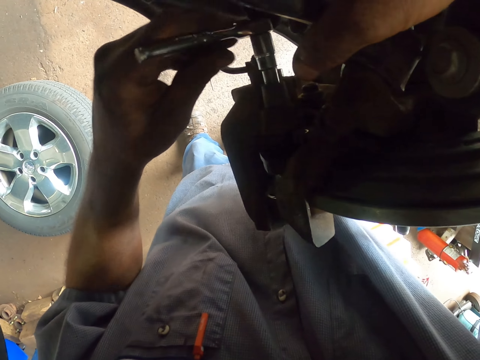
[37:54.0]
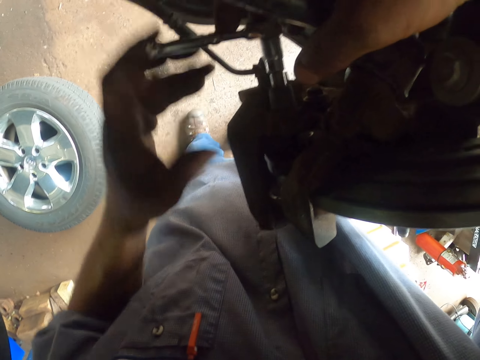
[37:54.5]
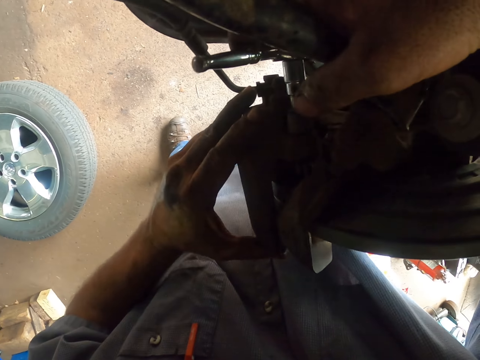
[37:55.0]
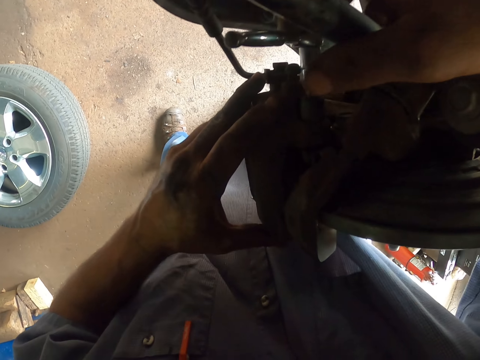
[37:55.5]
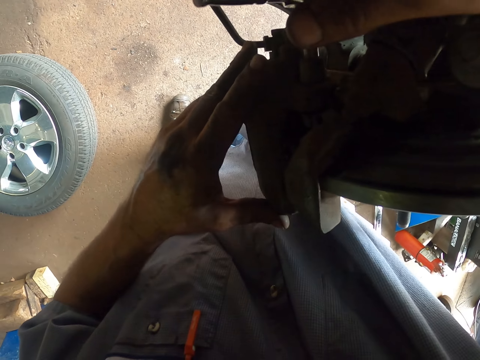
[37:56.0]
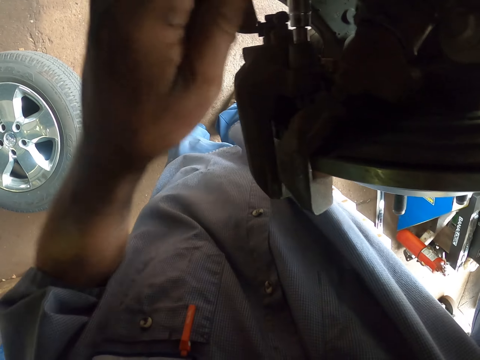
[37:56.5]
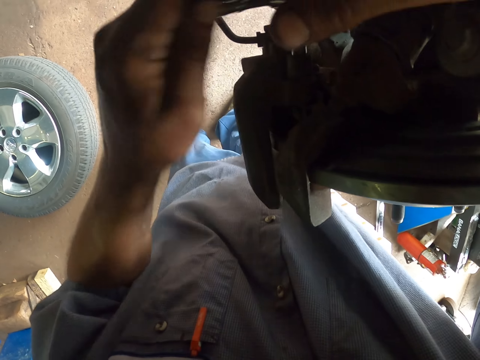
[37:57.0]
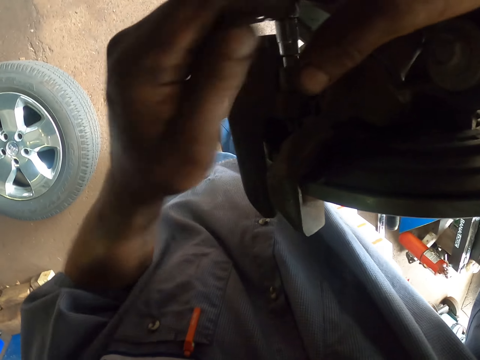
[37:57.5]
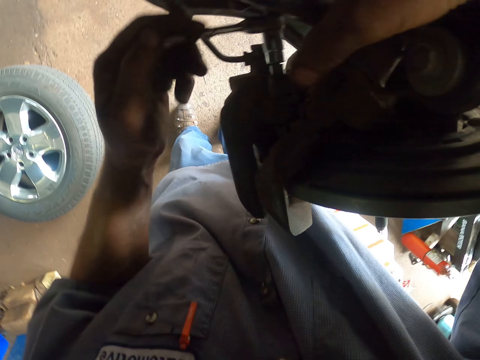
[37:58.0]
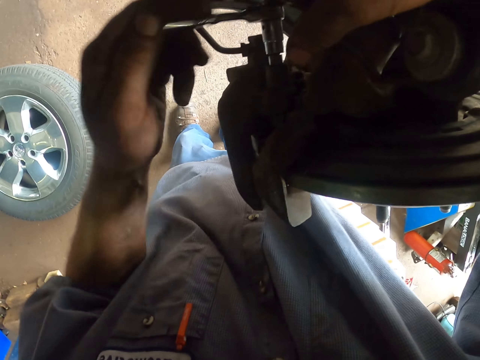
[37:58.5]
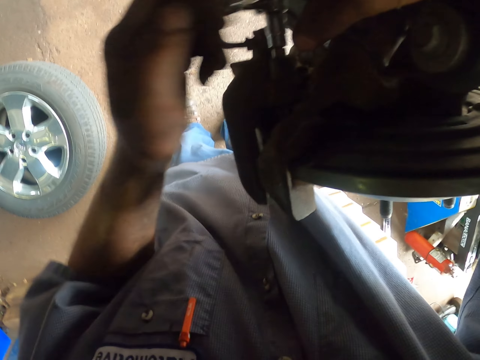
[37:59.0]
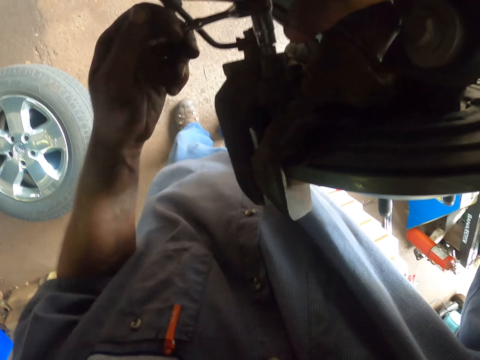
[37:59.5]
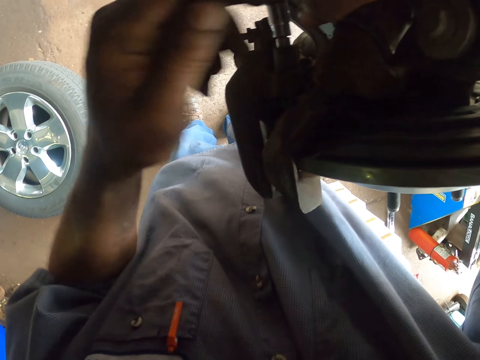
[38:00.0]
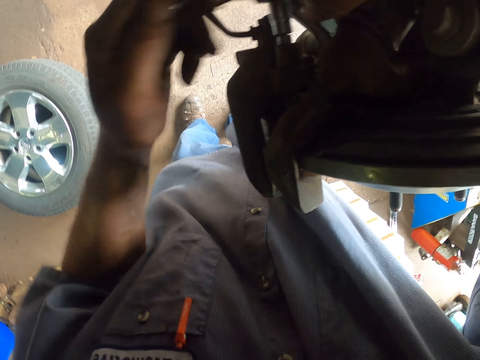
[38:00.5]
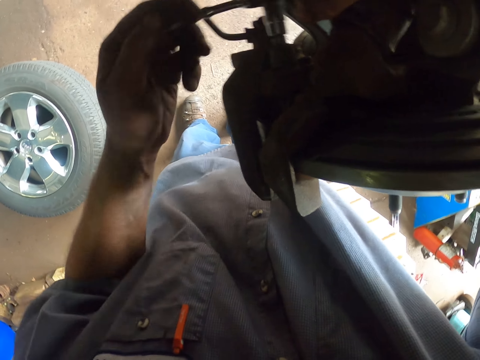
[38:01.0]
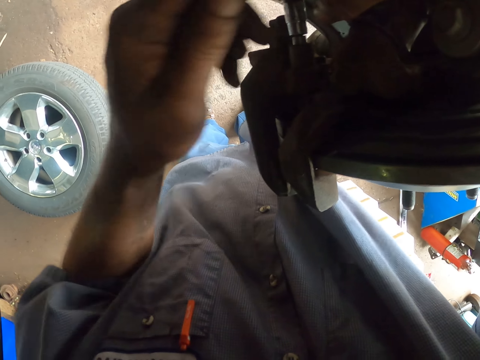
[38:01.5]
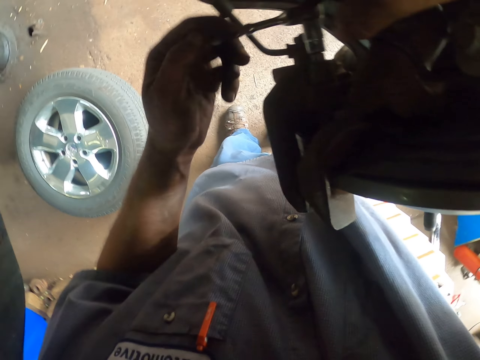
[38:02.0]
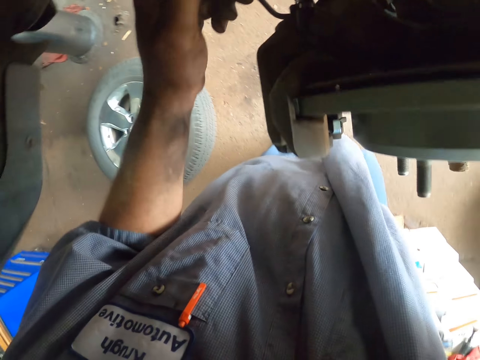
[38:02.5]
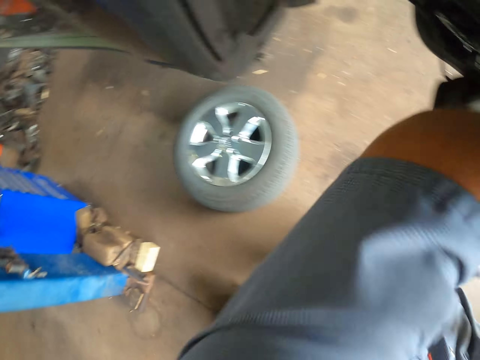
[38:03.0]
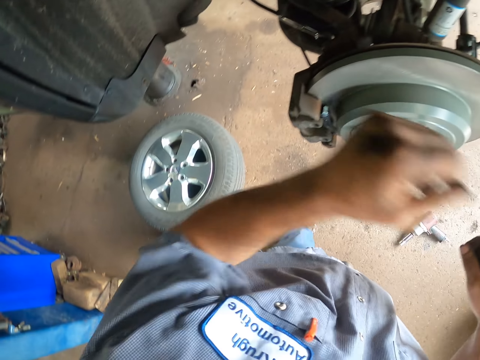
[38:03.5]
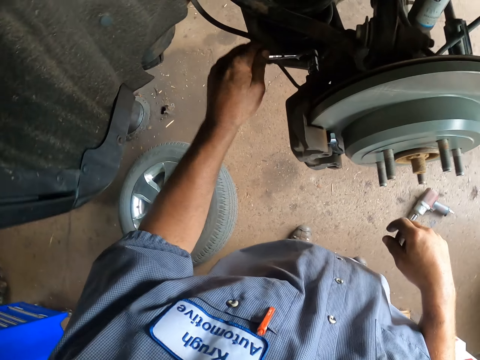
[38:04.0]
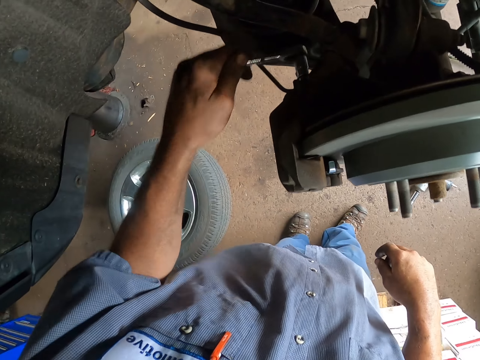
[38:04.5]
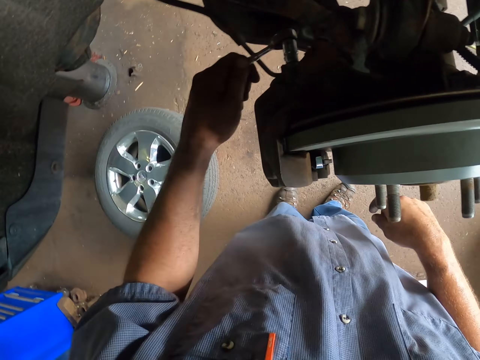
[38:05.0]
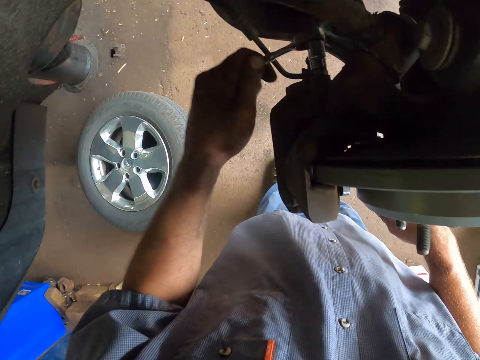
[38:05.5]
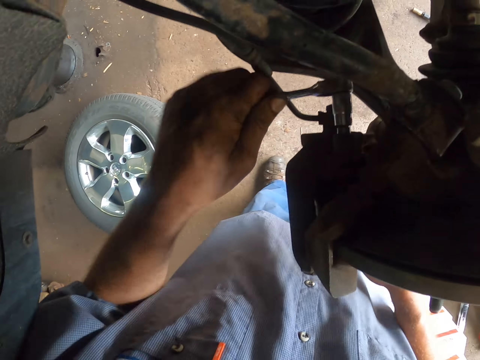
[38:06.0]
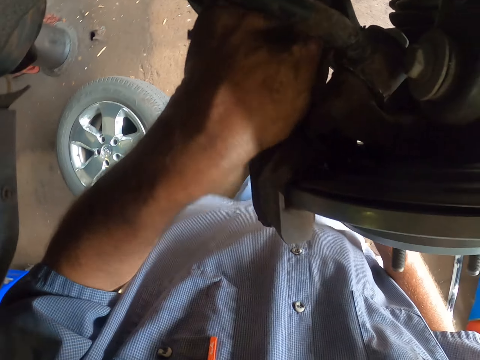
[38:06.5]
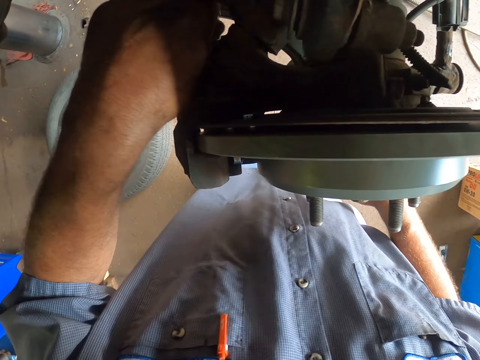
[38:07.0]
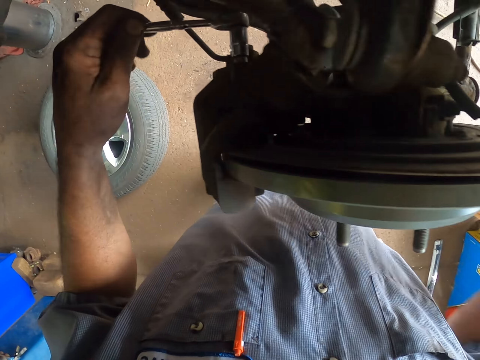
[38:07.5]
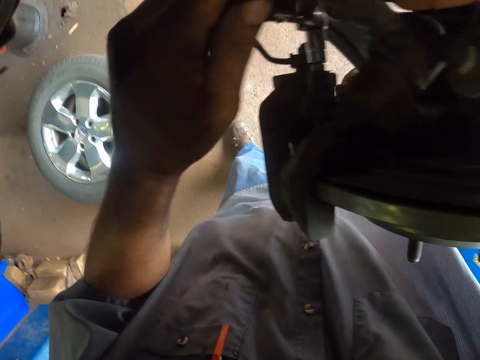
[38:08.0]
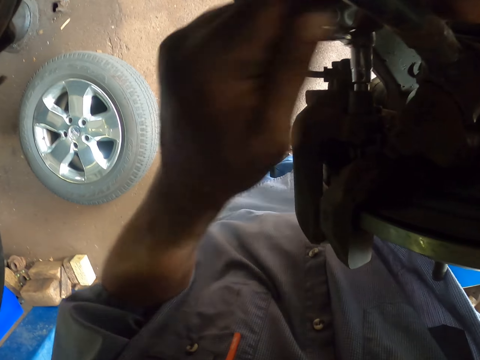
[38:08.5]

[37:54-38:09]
The camera wearer touches the car spare part. He tightens the car spare part. He lifts his hand. He fixes the wheel.

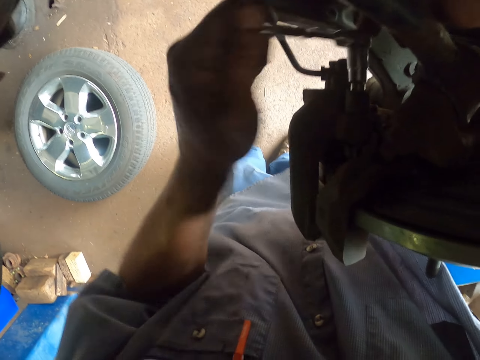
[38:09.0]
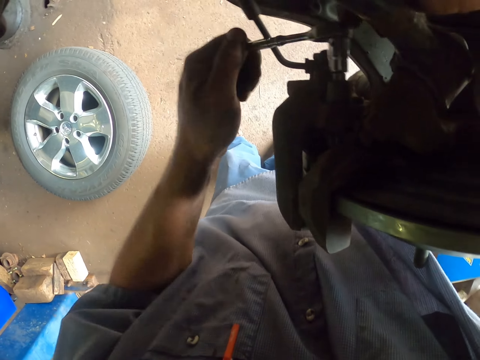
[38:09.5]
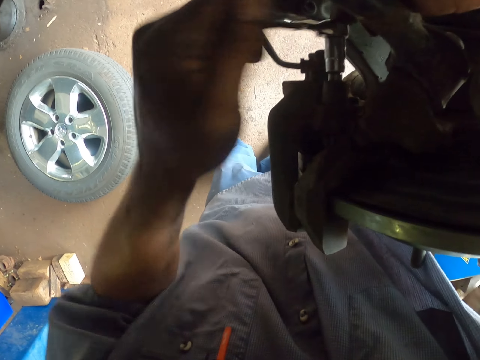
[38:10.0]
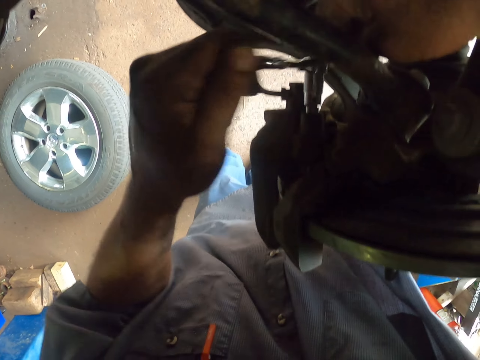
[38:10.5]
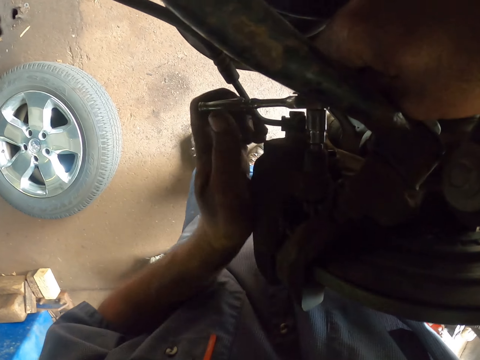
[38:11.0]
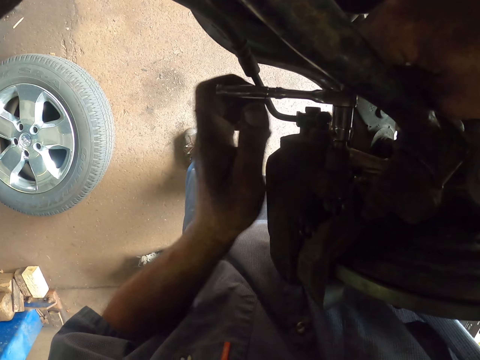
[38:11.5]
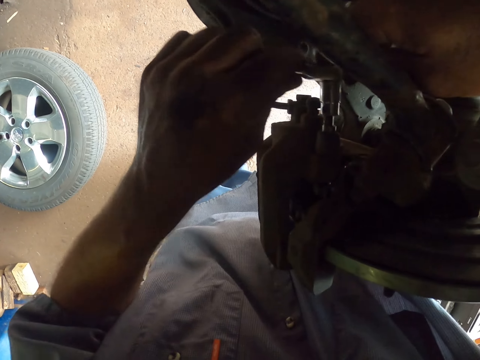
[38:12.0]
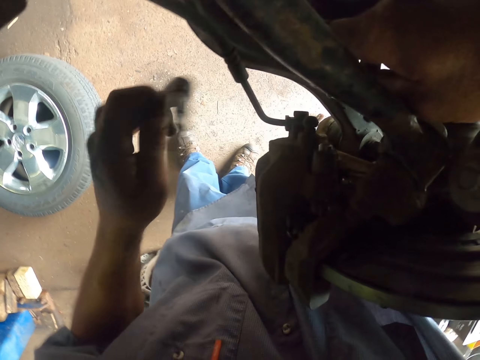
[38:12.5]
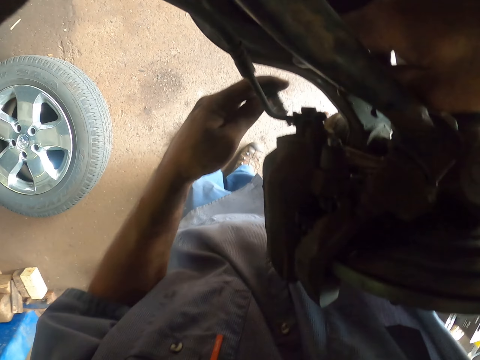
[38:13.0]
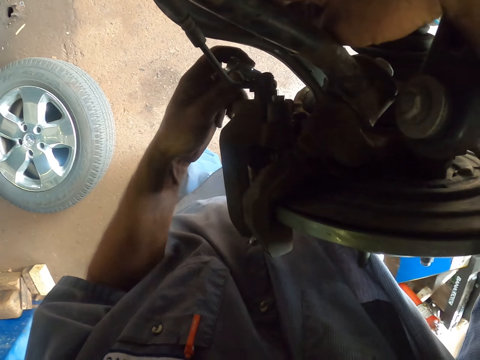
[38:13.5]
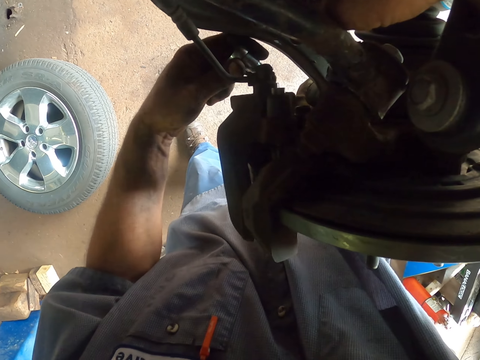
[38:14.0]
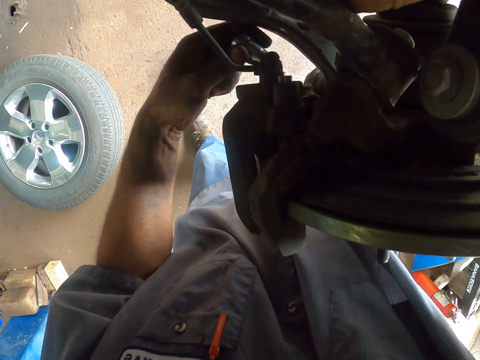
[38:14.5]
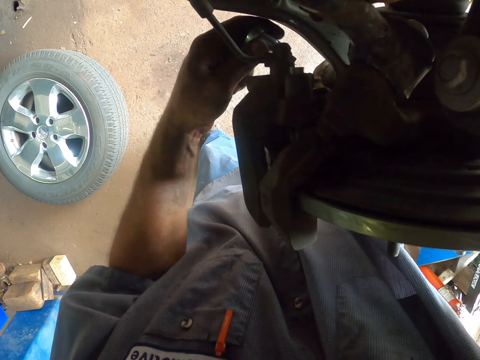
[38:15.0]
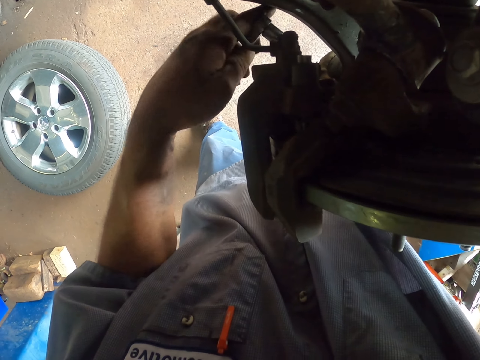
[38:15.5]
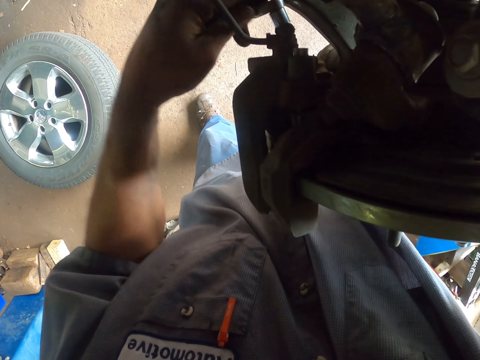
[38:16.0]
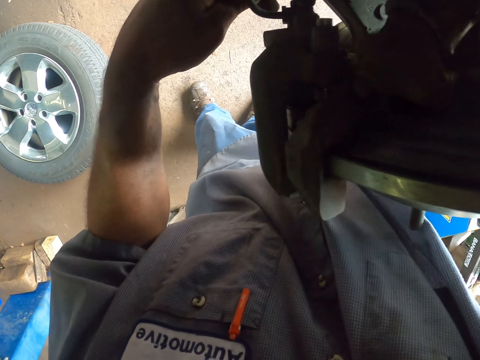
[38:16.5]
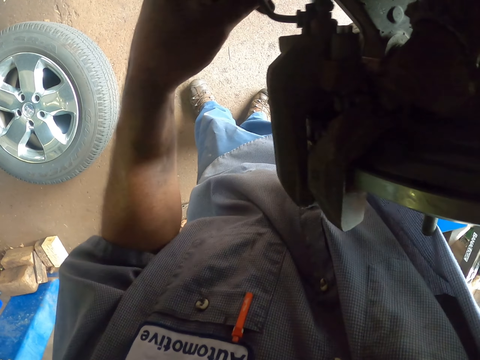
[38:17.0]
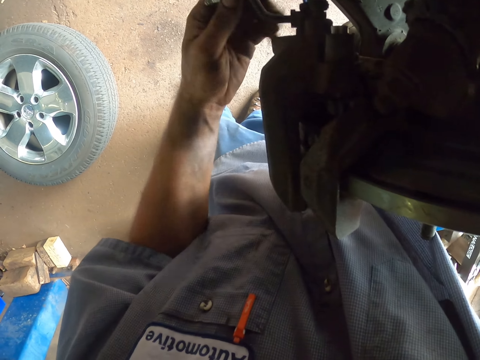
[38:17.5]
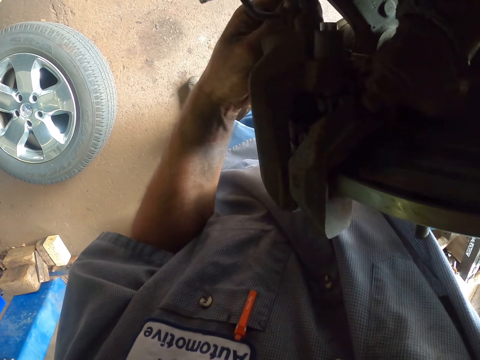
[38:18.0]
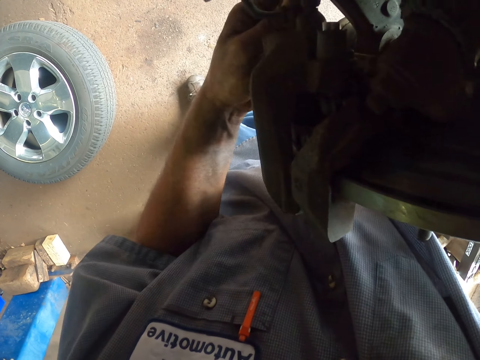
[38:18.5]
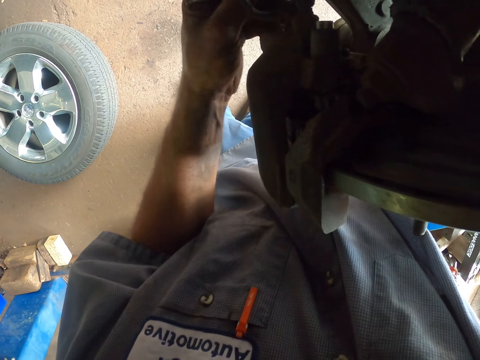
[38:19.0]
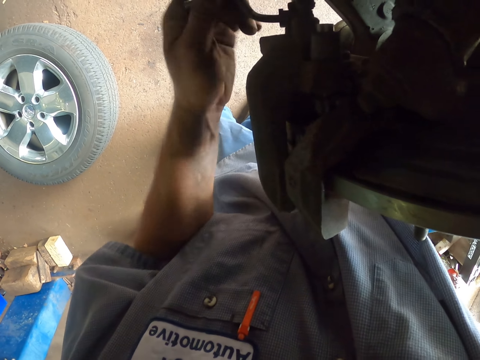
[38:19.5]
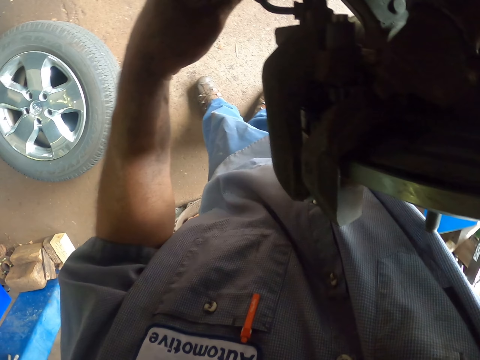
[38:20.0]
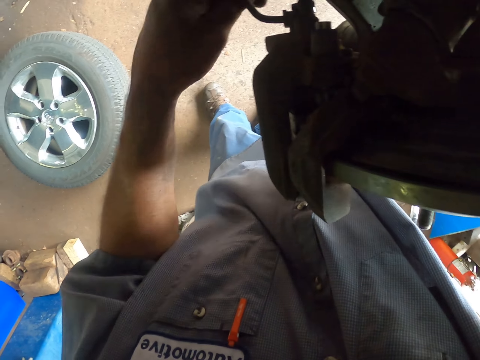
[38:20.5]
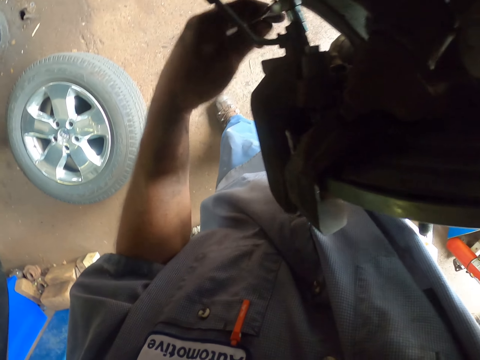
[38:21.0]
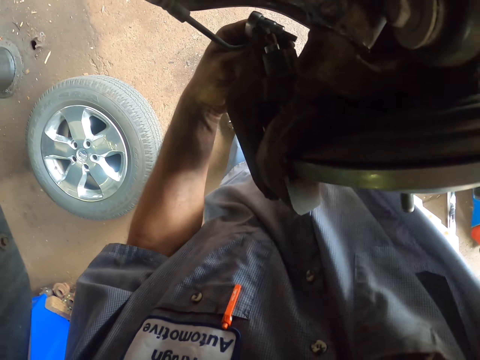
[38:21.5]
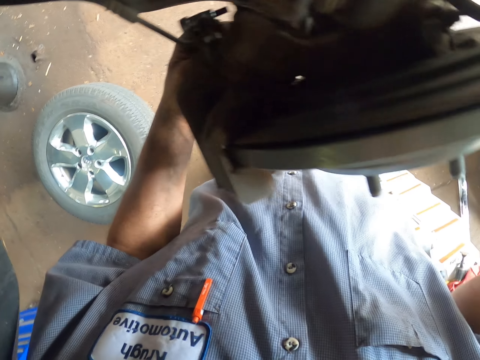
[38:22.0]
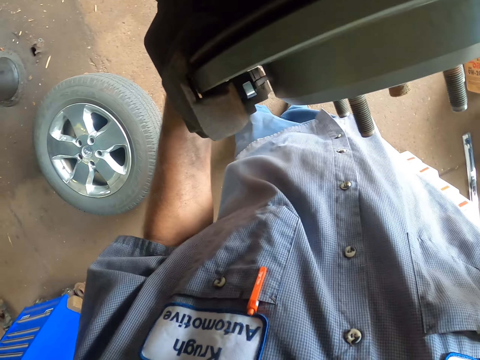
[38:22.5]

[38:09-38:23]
The camera wearer removes the car spare part. They fix the car spare part.
